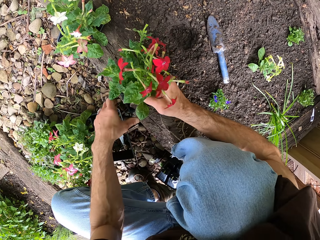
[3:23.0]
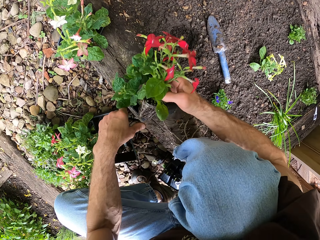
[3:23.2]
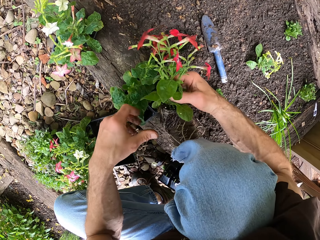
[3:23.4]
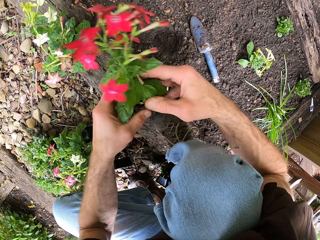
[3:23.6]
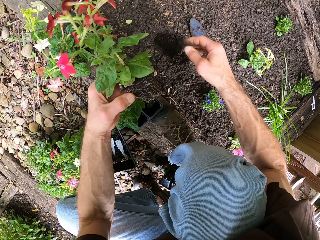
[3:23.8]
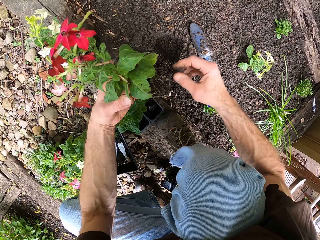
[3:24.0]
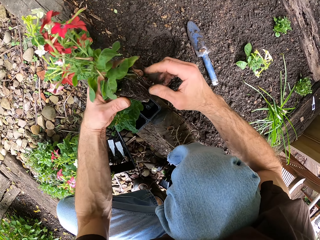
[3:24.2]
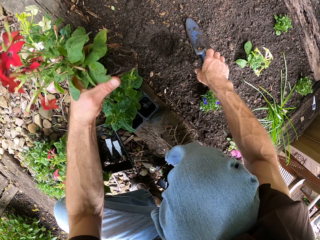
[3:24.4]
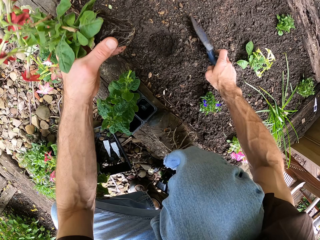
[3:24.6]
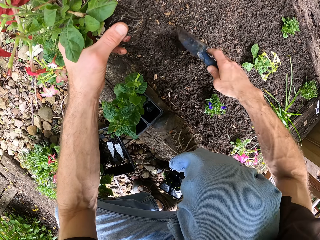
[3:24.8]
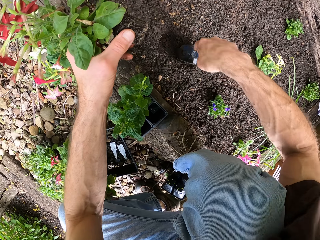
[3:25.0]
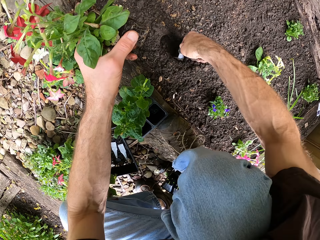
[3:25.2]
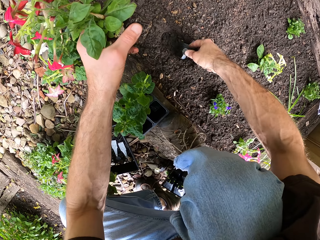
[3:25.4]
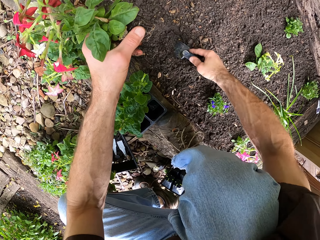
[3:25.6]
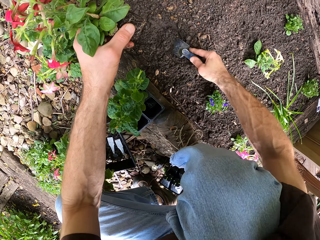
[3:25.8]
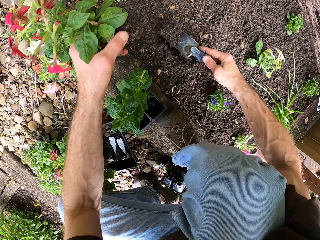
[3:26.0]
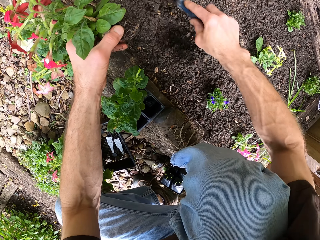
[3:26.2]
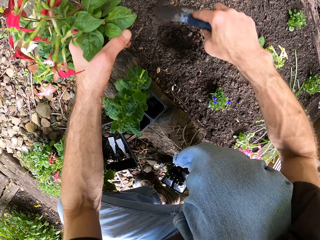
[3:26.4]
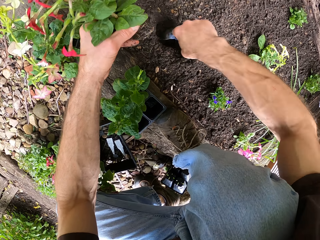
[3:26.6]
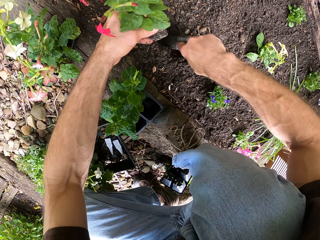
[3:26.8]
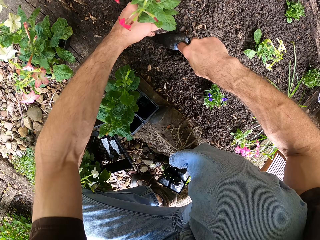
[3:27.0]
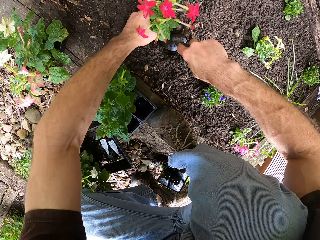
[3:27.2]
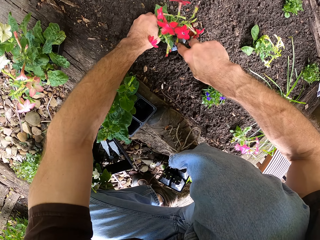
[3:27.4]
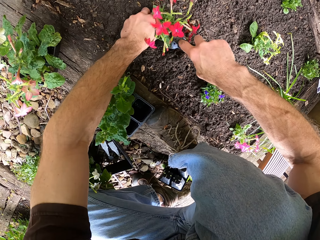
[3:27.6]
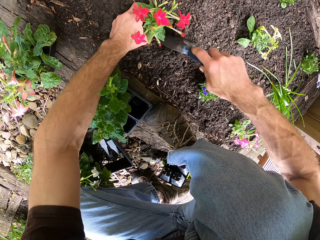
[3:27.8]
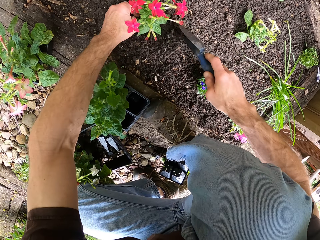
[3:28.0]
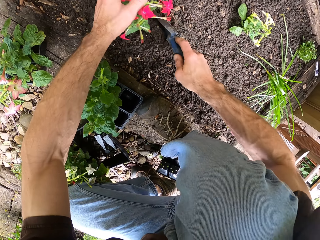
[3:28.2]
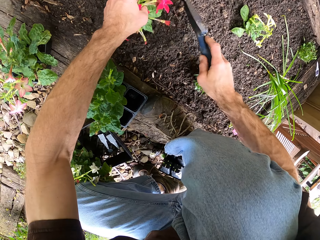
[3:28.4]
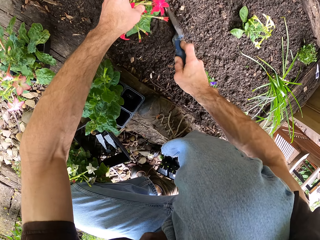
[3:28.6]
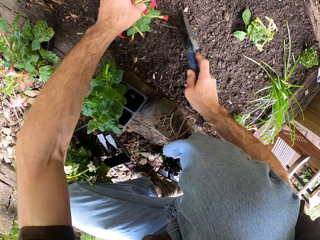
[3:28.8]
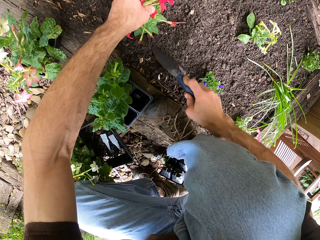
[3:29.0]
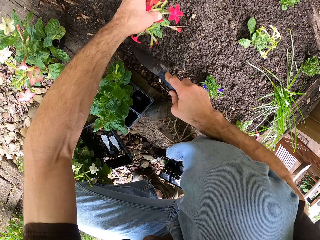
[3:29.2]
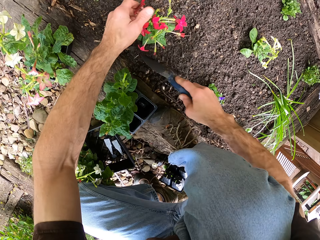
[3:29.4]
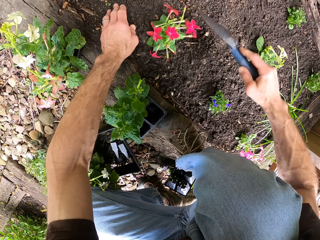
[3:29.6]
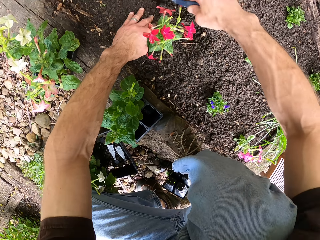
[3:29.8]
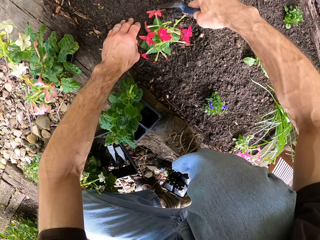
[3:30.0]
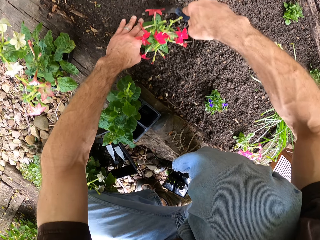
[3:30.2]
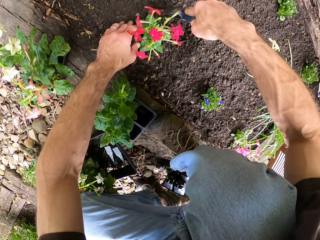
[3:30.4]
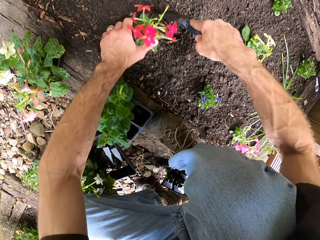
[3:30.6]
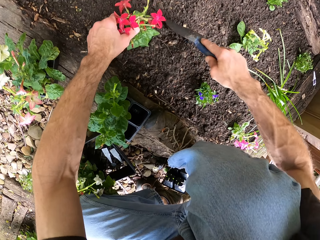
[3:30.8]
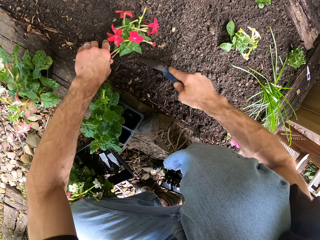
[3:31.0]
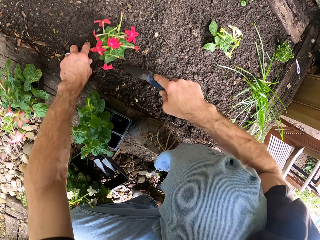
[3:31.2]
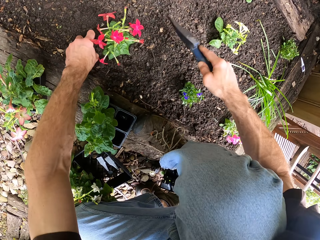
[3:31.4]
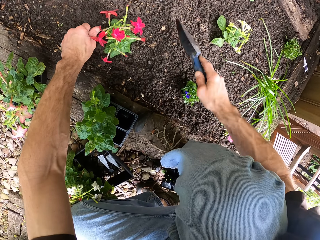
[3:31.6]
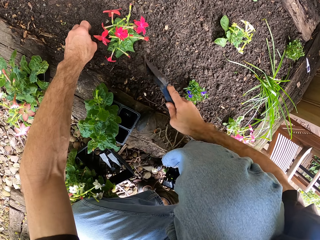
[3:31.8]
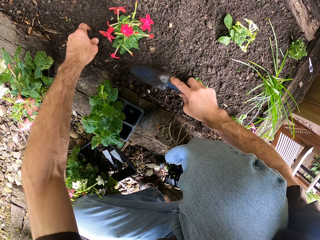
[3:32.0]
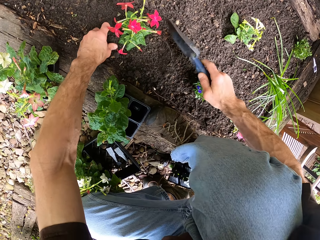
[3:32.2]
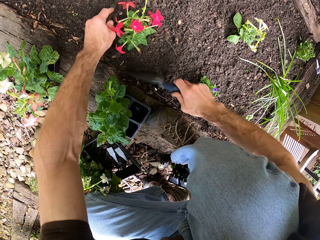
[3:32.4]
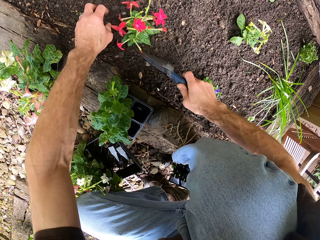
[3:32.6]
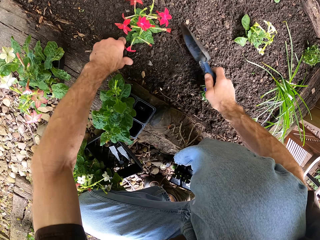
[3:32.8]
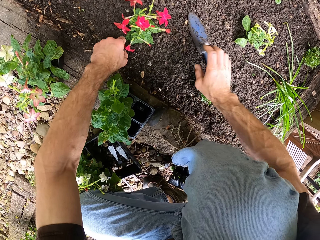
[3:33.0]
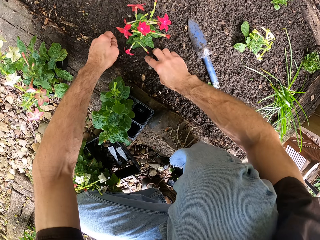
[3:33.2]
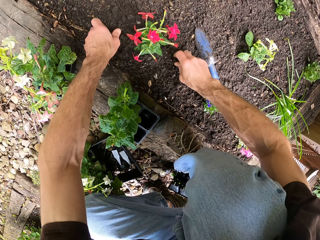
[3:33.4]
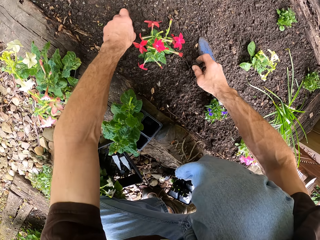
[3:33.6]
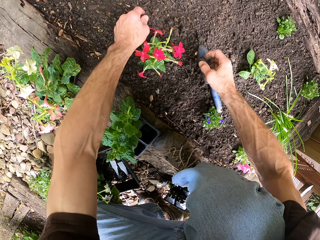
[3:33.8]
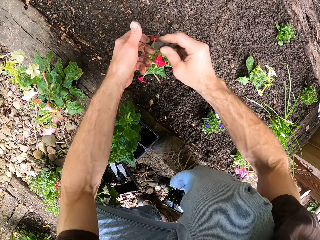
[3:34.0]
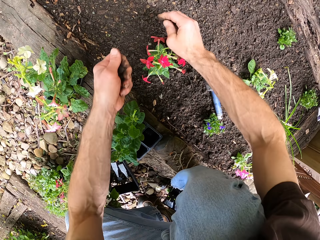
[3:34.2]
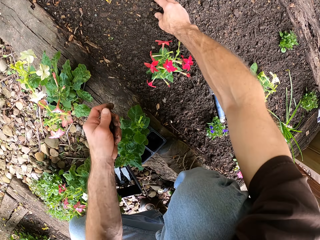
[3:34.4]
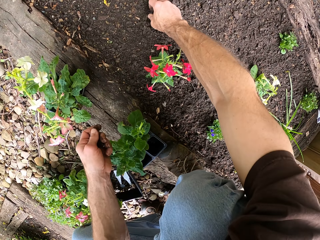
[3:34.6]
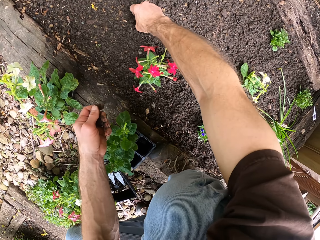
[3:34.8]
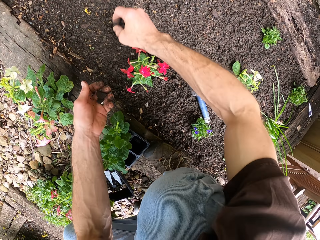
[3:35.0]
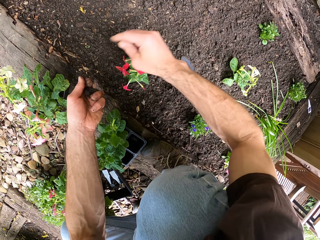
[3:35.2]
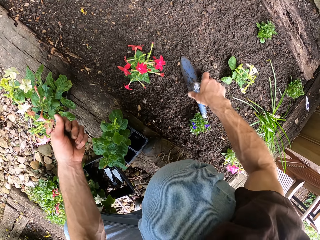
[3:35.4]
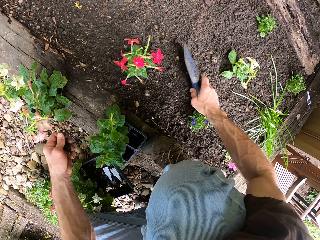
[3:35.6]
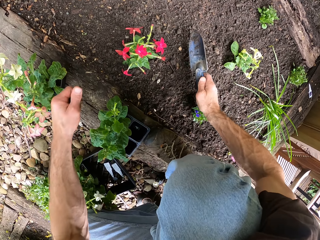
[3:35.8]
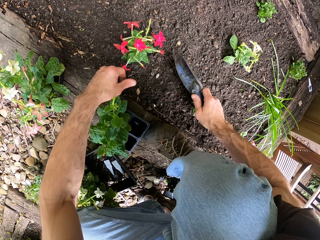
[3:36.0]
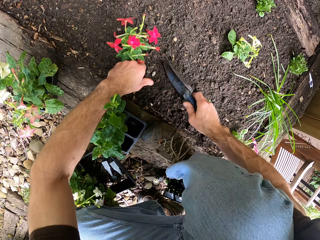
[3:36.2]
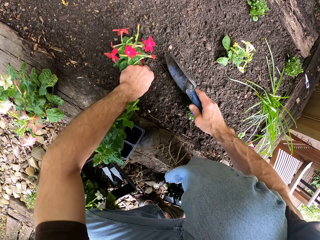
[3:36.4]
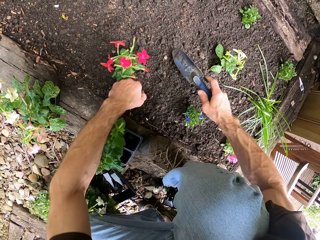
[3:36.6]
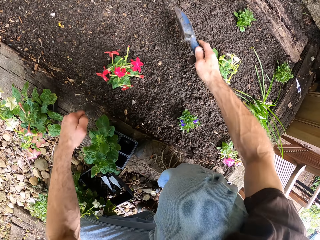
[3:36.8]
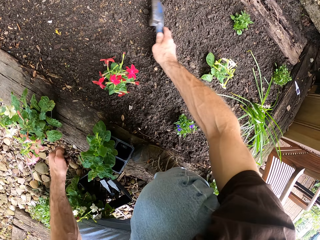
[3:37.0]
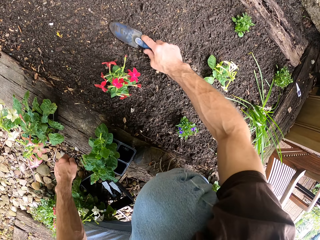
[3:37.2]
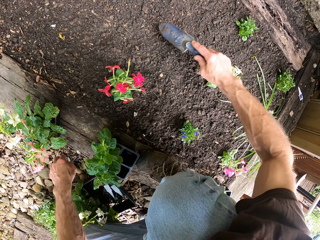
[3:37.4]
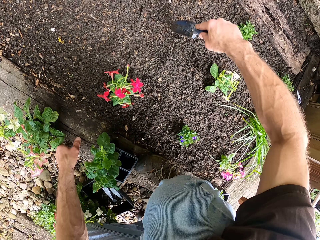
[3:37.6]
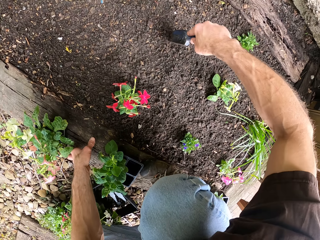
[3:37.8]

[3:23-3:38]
The camera wearer lifts the trowel from the ground. They dig the ground with the trowel. They plant the flower. They cover the flower with the soil. They drop the trowel on the ground. They pick the dirt from the soil. They dig the soil with the trowel. They pick the planting tool.

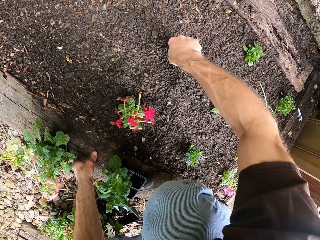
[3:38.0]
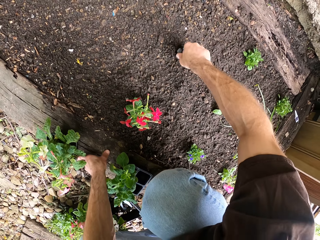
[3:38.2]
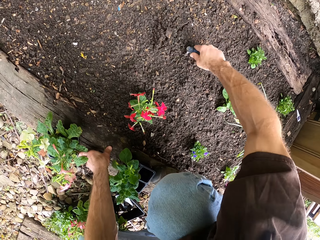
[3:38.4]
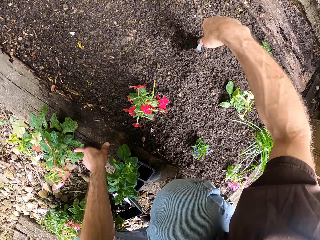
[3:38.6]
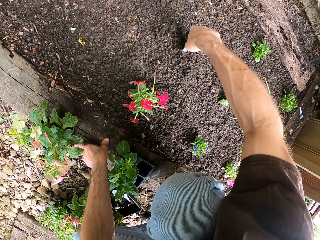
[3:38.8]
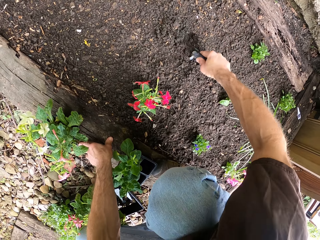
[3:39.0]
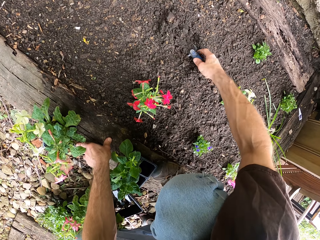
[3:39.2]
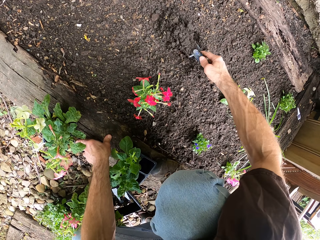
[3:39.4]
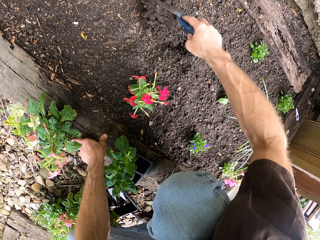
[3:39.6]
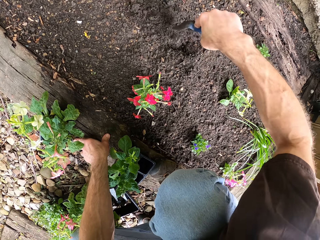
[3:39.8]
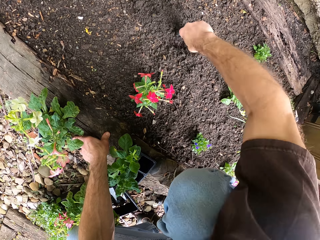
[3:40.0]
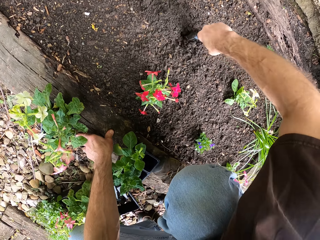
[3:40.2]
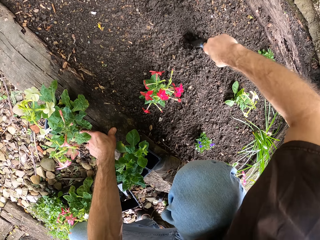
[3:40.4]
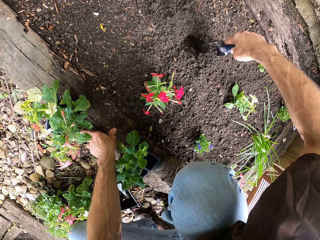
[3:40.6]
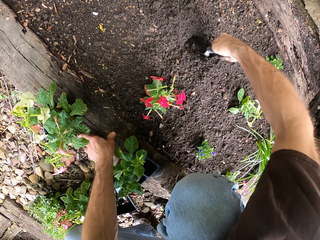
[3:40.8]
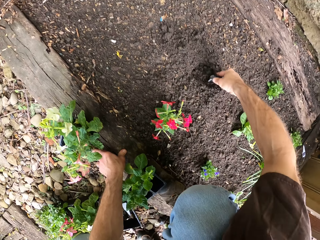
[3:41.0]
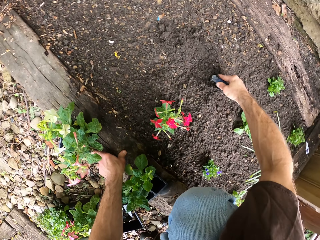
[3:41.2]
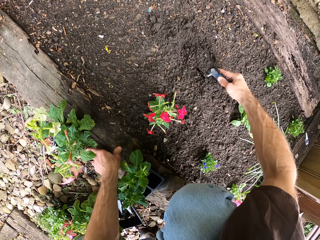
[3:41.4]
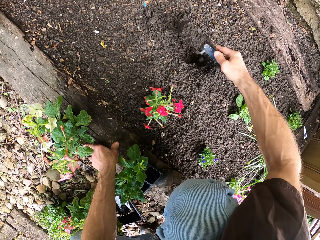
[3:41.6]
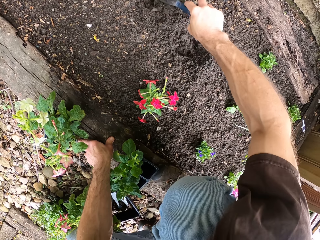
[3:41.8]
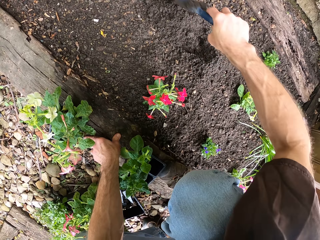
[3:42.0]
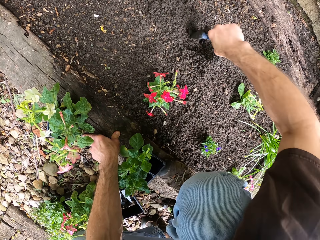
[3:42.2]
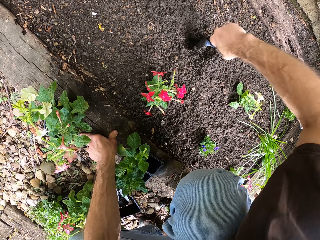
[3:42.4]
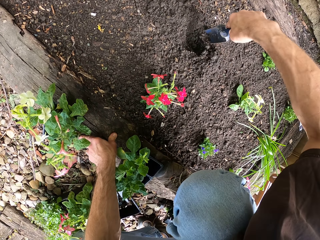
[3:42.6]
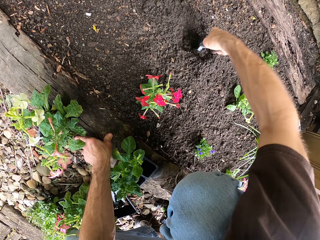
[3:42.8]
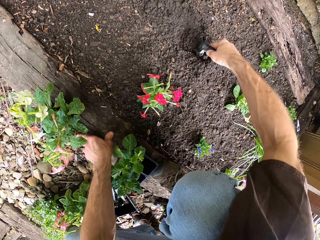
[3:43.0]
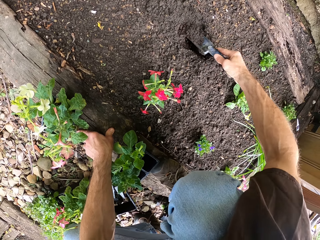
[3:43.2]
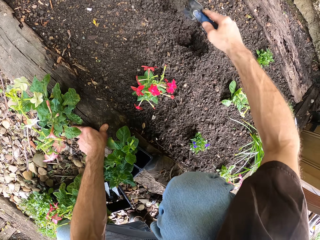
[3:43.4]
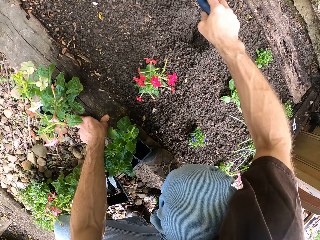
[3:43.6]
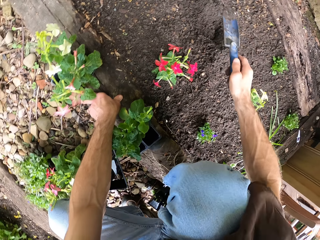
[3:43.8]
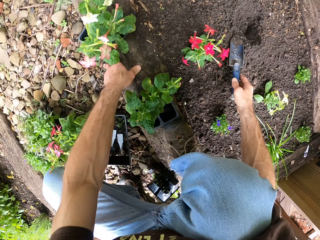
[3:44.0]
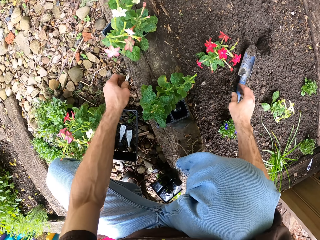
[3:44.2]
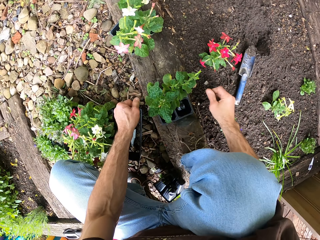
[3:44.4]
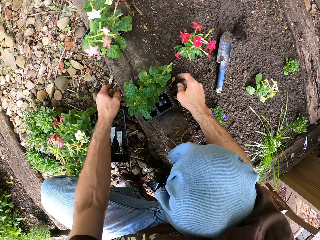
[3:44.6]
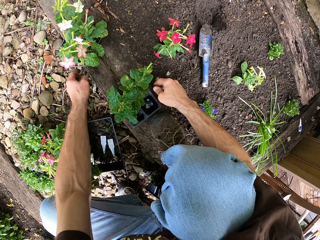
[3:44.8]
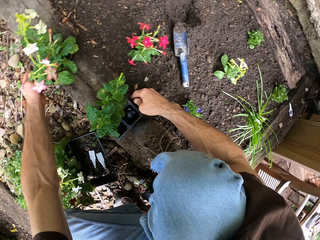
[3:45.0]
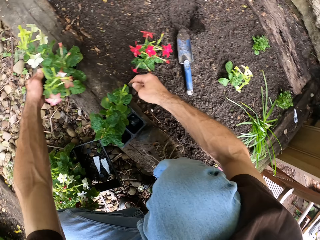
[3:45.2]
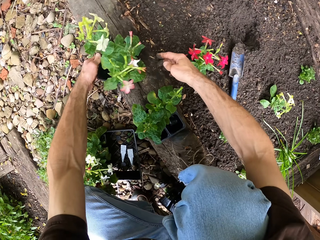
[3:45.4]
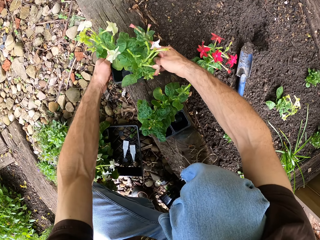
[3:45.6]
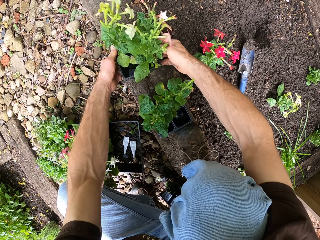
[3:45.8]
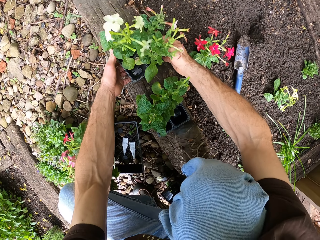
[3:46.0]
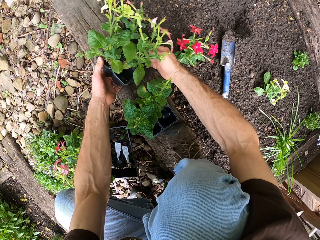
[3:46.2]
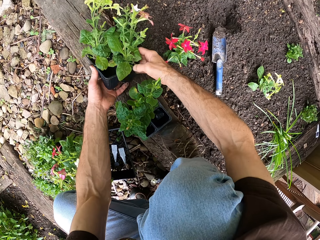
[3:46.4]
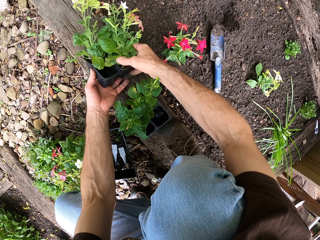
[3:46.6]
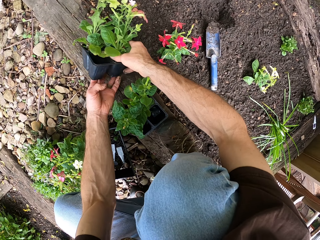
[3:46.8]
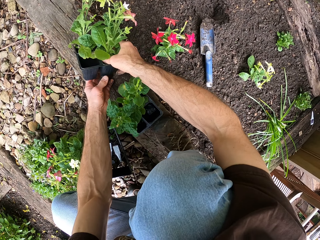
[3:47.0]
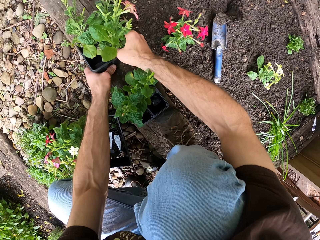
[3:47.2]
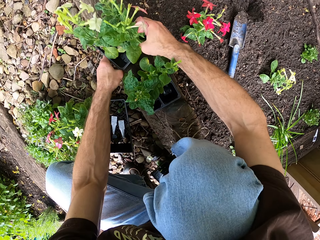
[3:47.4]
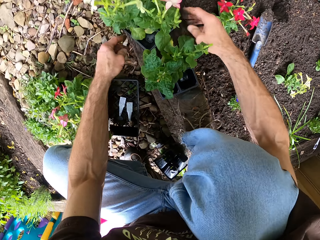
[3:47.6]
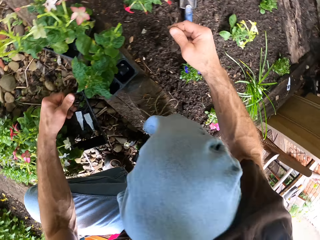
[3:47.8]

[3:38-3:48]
The camera wearer digs a hole. They put the trowel on the ground. They hold the flower. They pick the flower.
